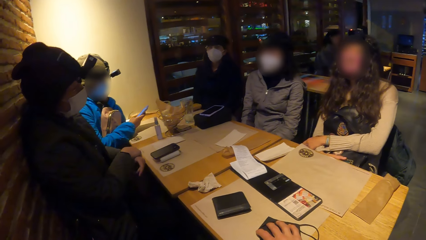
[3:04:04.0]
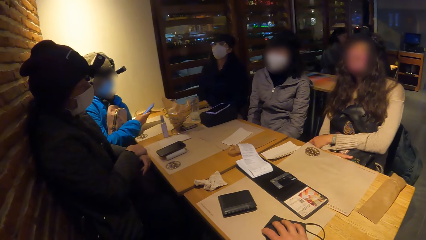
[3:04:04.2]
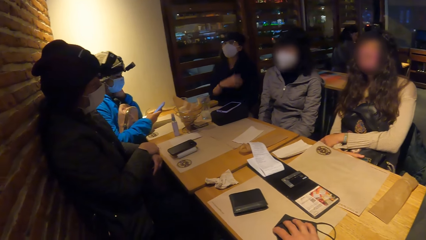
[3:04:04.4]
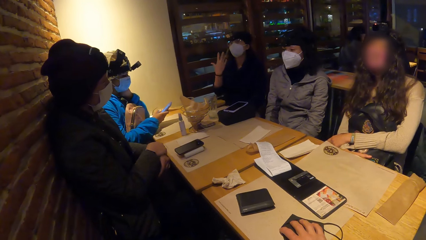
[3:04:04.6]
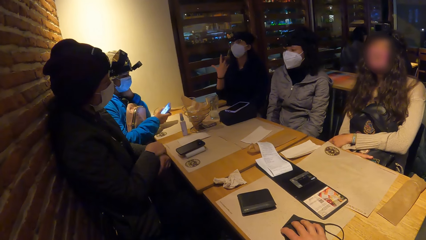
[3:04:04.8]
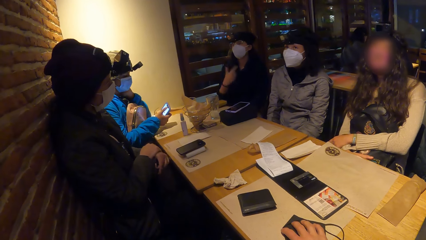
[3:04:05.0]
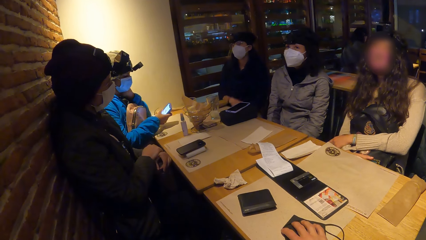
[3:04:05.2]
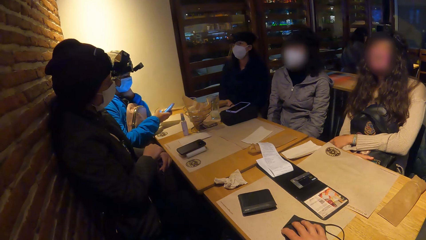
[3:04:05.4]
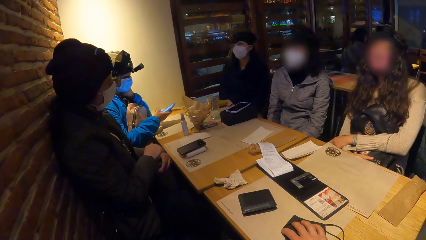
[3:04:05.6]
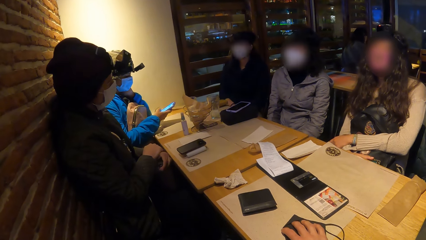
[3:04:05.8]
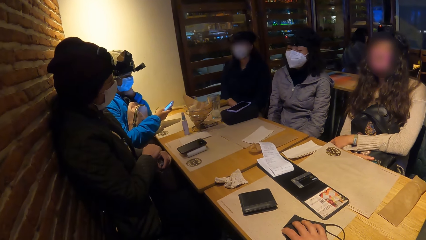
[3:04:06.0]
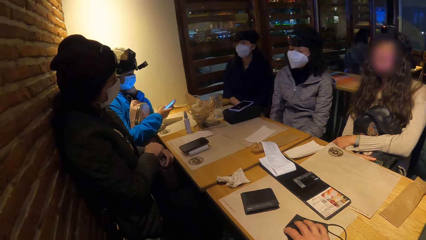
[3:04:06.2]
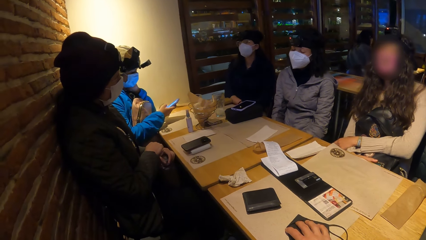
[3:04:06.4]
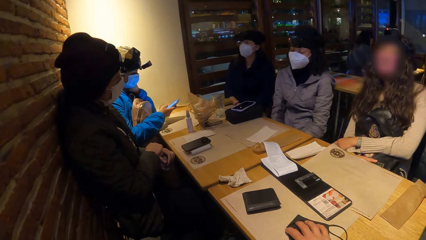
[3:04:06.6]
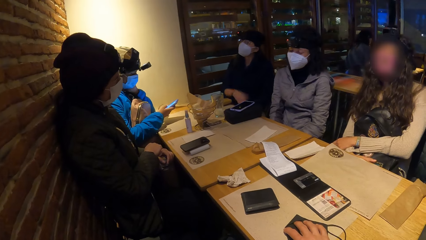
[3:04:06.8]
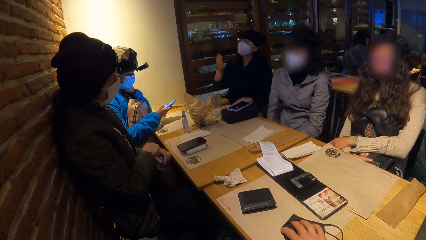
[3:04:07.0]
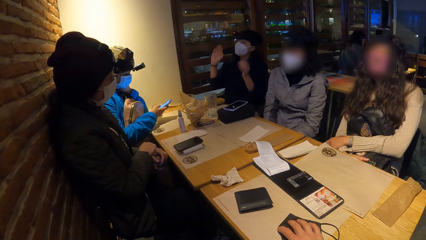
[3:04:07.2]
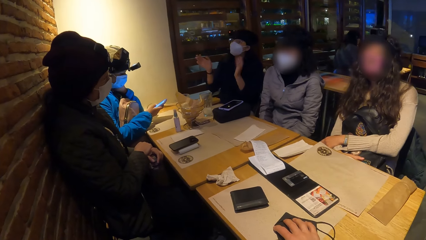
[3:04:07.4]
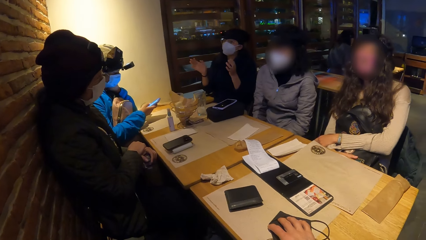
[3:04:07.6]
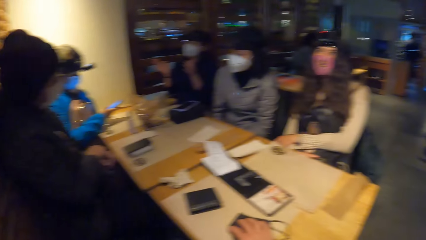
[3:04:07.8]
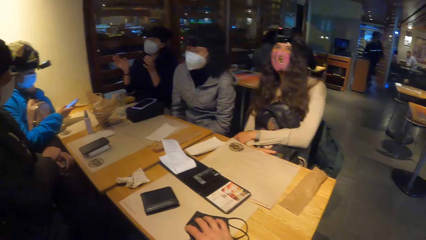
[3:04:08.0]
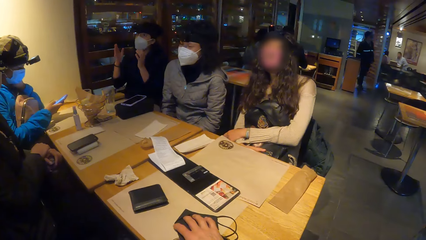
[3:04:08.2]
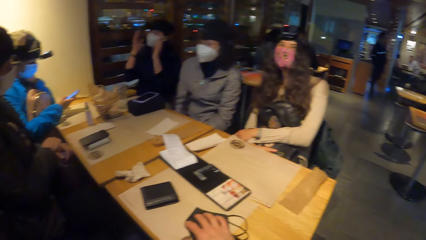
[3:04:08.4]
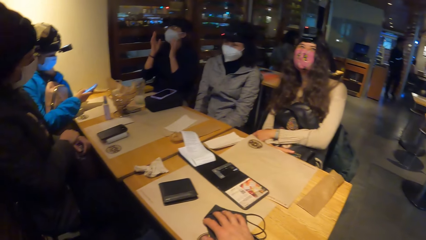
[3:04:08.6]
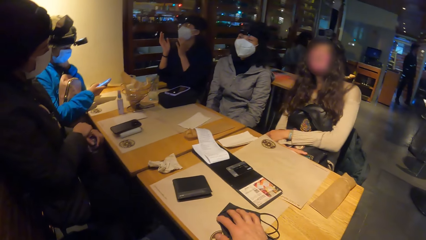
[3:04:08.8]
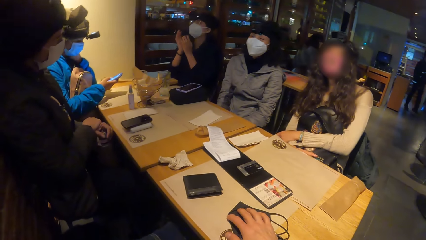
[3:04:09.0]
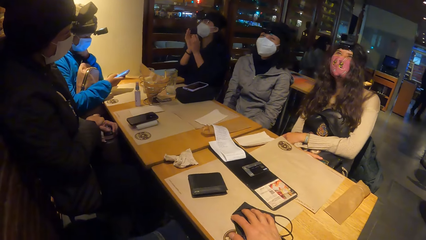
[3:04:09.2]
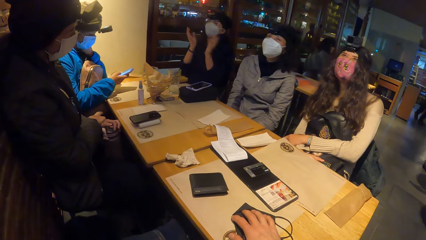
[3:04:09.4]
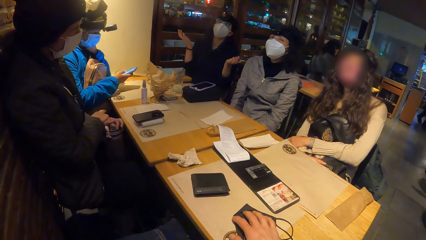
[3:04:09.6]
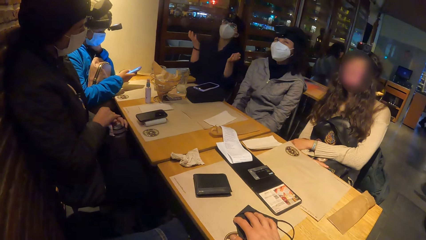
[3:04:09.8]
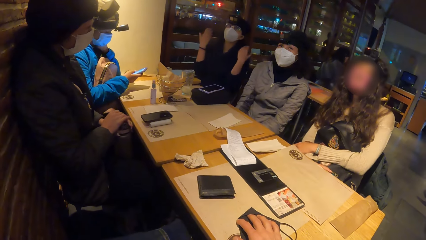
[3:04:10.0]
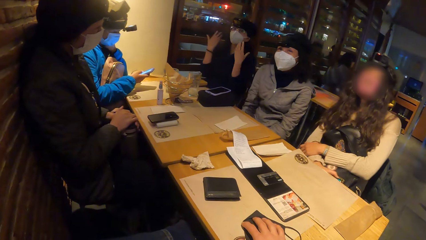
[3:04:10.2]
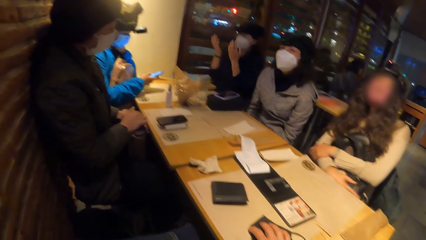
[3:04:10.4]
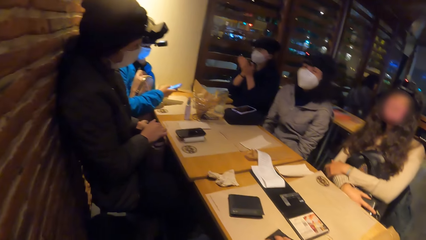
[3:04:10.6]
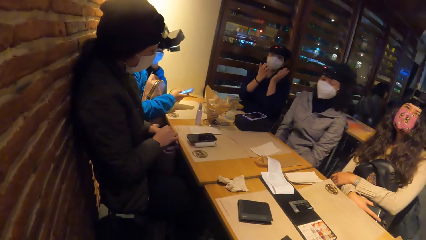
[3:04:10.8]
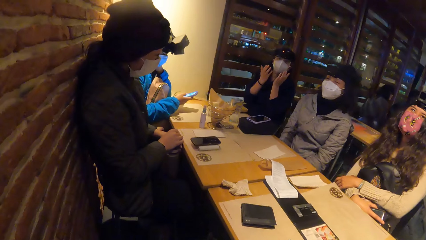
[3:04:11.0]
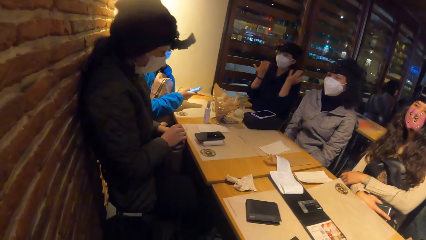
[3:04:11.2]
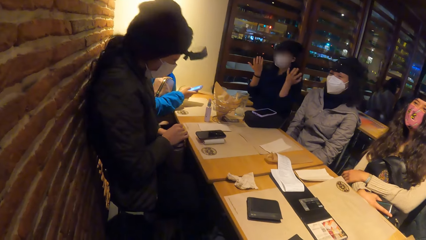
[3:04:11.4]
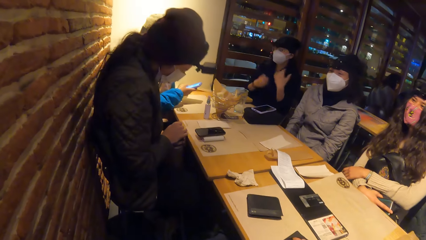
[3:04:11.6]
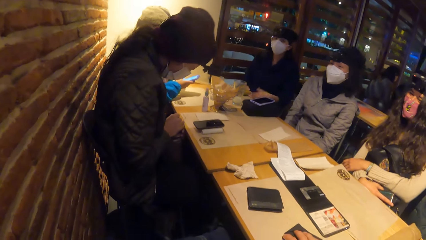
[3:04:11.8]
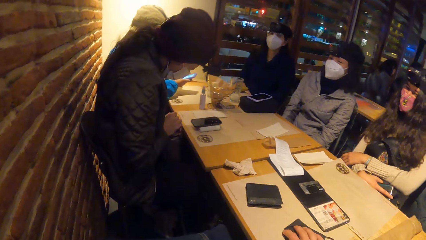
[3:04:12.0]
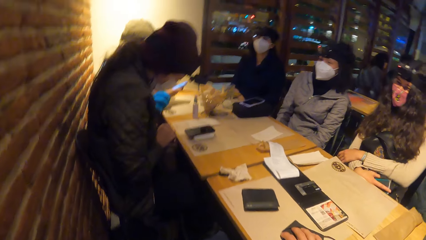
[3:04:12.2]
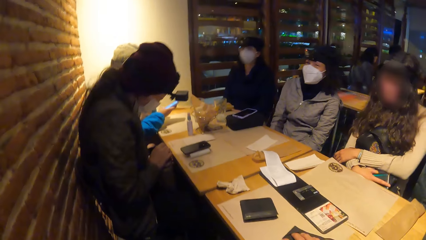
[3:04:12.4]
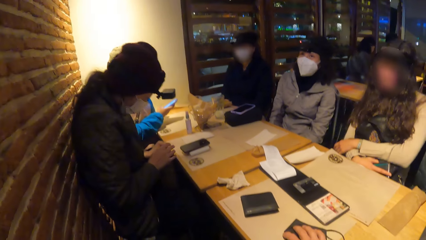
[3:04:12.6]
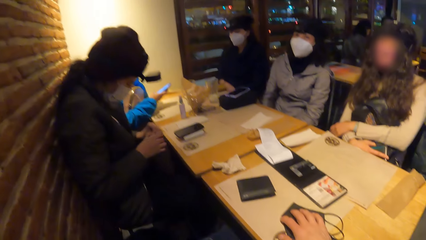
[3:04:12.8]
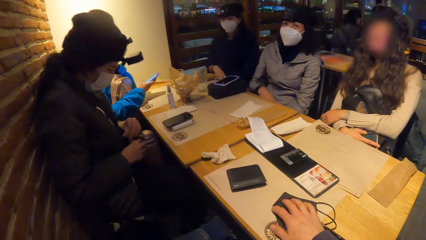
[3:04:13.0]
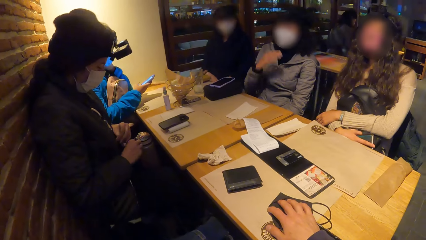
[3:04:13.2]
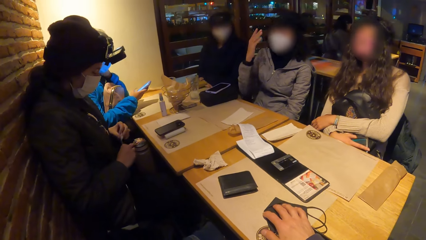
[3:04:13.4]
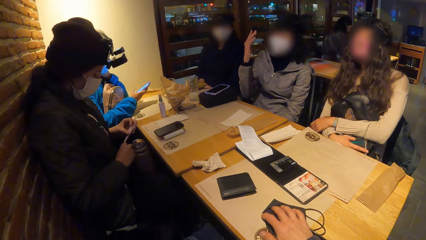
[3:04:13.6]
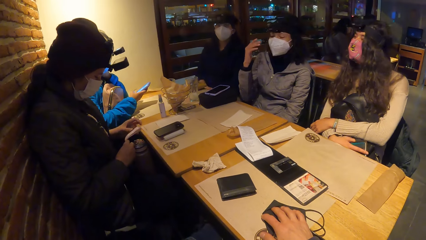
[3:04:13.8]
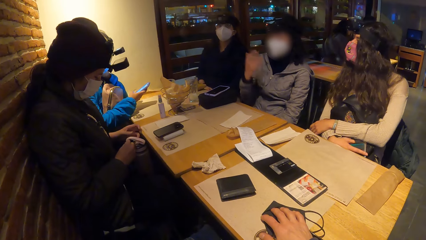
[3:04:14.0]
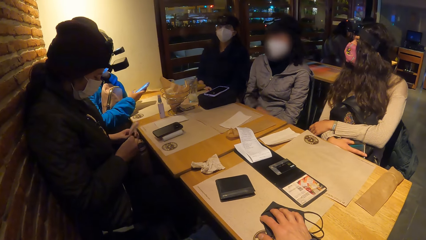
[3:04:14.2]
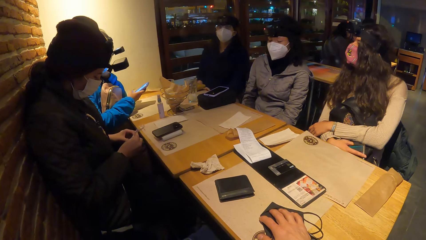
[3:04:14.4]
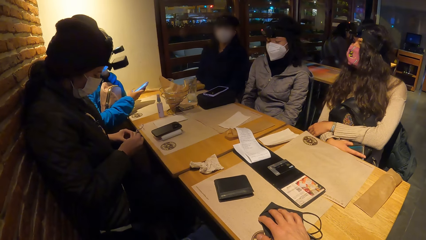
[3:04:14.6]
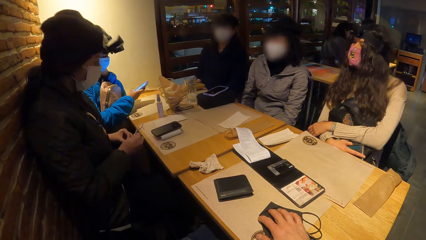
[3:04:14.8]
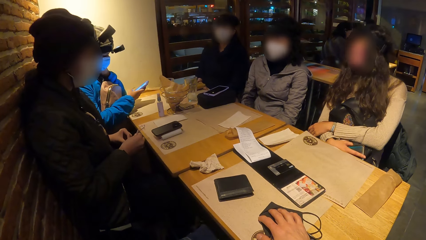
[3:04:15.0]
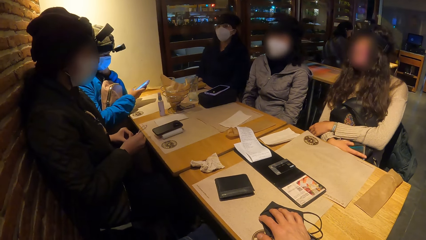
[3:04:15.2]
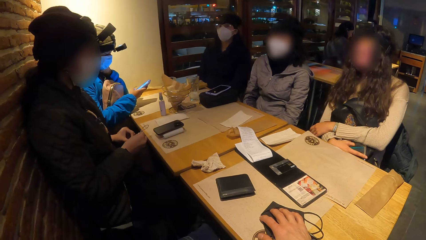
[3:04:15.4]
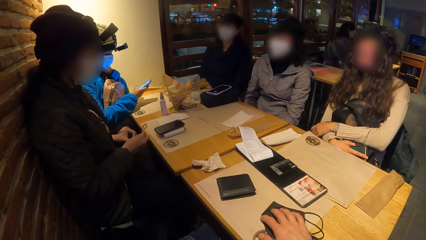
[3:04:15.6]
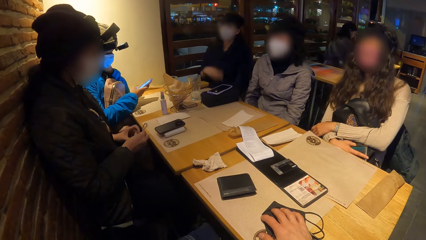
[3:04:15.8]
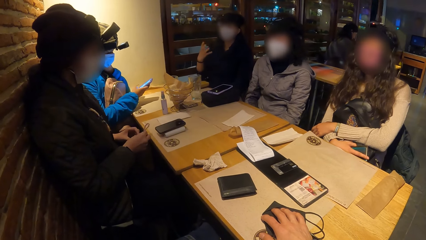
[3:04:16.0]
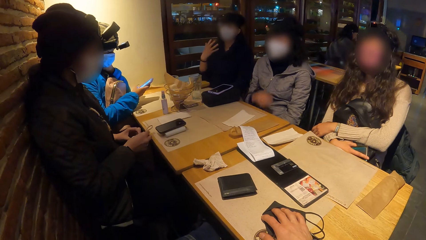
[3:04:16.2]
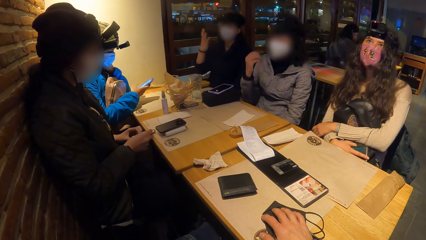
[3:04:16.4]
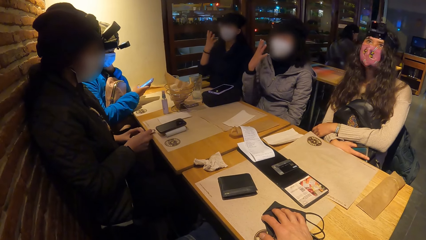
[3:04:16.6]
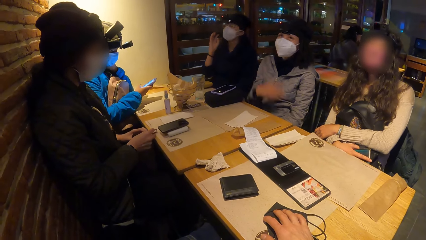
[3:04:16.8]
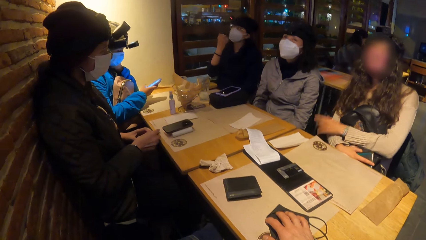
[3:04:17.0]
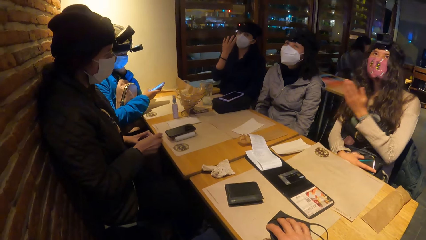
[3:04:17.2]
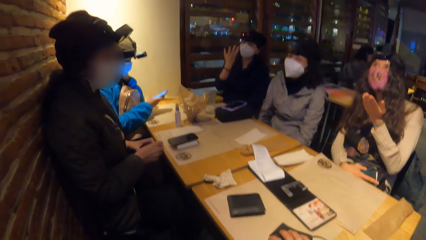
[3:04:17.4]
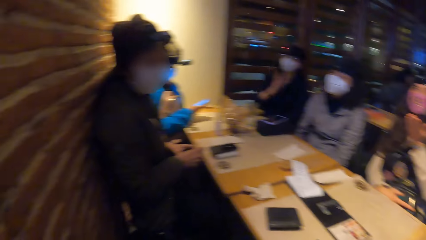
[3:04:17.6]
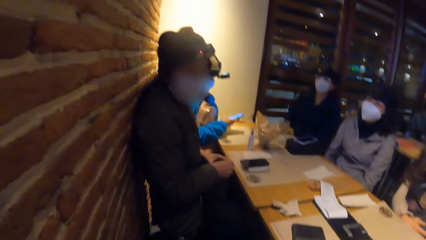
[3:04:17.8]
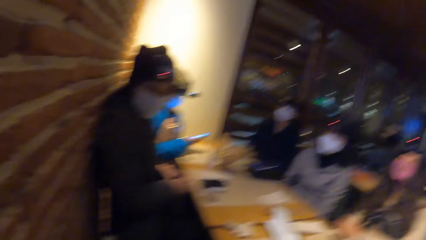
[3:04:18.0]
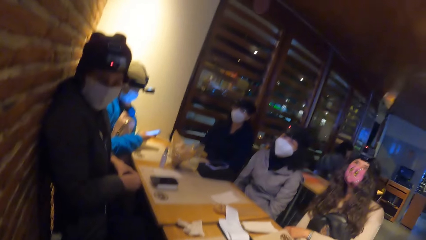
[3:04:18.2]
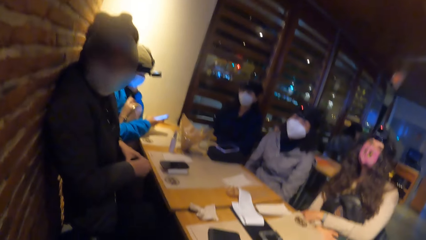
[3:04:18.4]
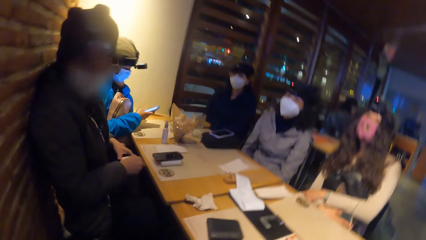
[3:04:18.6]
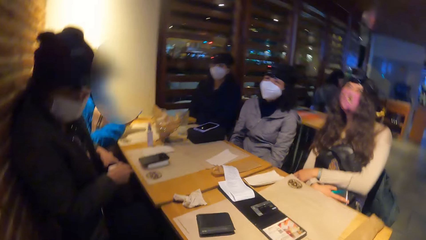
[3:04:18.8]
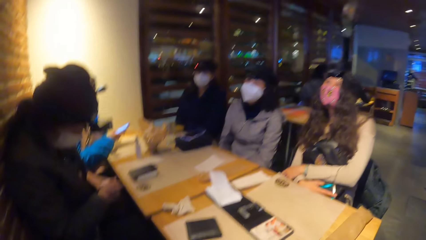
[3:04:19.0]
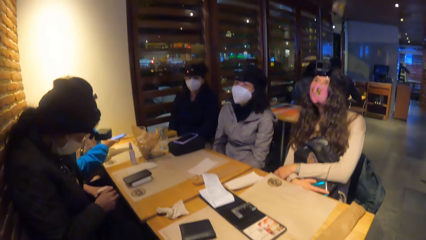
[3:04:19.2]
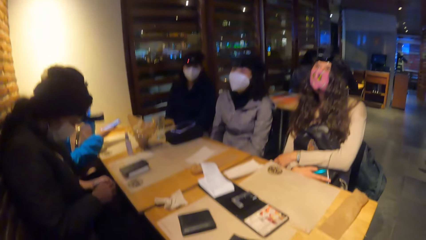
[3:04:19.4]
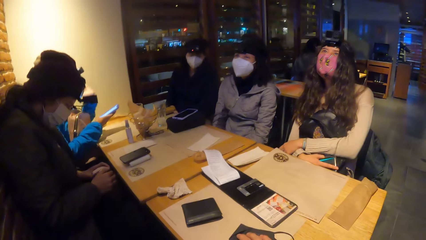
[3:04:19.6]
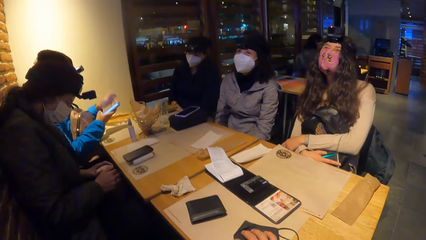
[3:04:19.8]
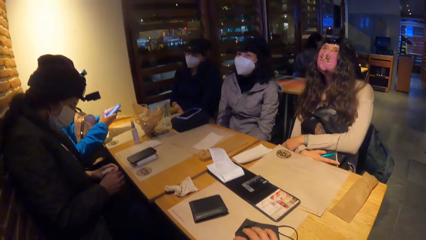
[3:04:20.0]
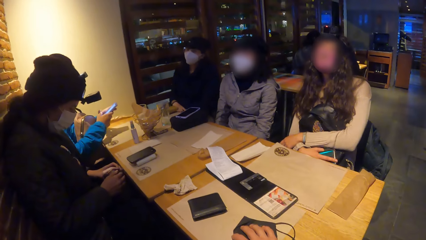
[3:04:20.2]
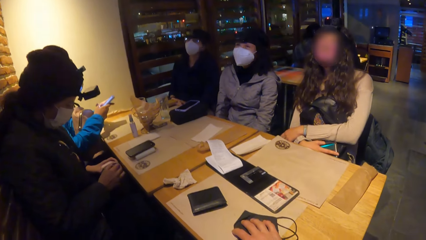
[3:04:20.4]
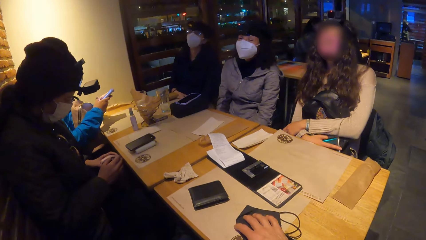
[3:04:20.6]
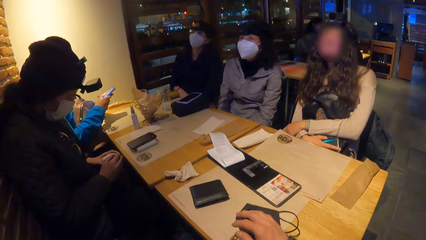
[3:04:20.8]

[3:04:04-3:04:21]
A woman converses with another woman. The camera wearer looks at the first woman. A third woman rolls the flask rope on the flask with her hands. A fourth woman converses with the camera wearer. The second woman converses with the fourth woman and the first woman.
